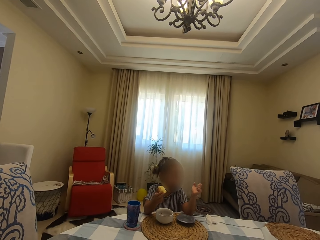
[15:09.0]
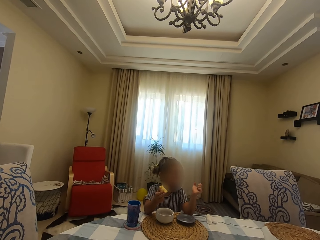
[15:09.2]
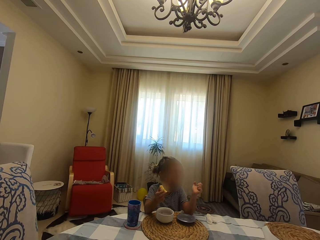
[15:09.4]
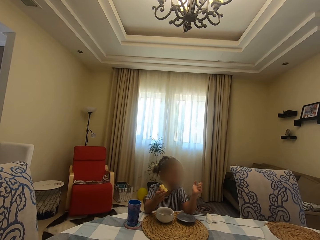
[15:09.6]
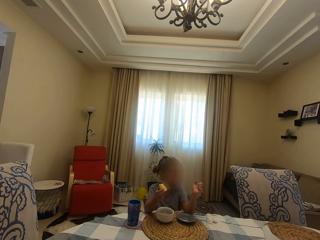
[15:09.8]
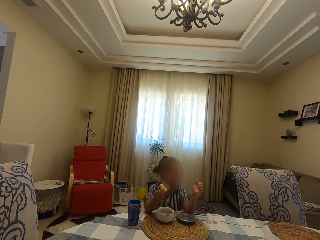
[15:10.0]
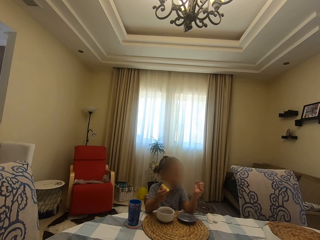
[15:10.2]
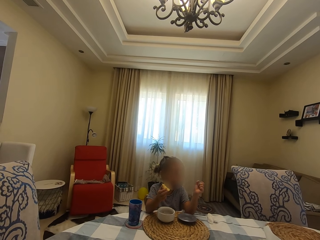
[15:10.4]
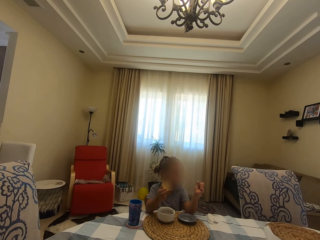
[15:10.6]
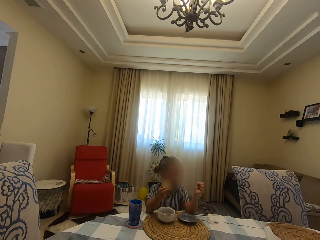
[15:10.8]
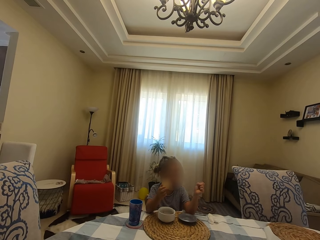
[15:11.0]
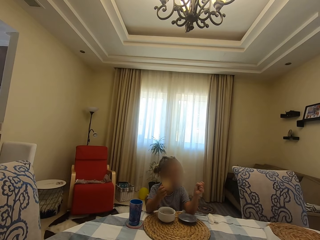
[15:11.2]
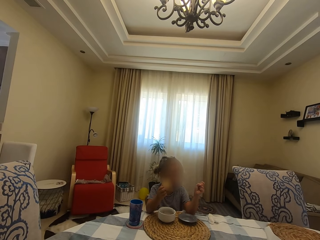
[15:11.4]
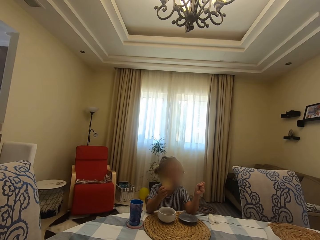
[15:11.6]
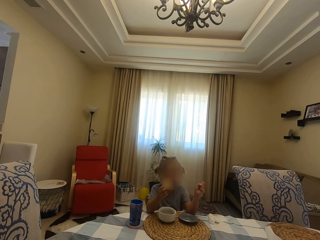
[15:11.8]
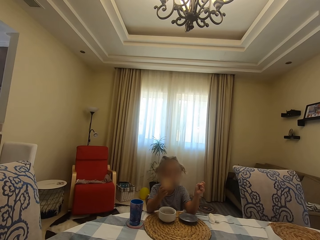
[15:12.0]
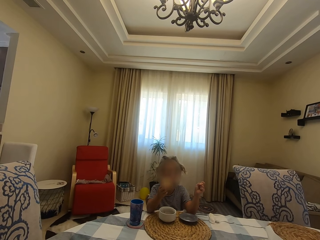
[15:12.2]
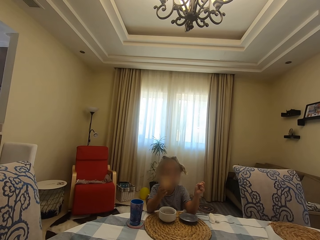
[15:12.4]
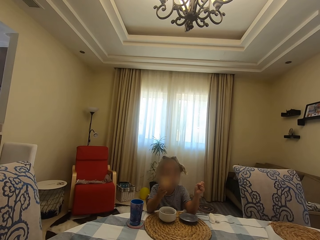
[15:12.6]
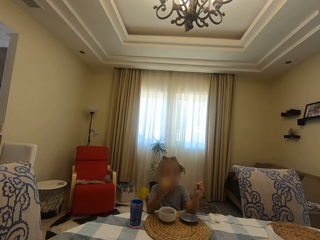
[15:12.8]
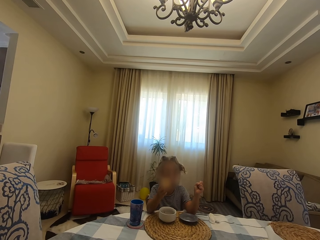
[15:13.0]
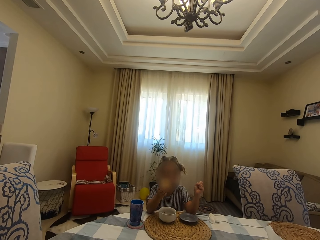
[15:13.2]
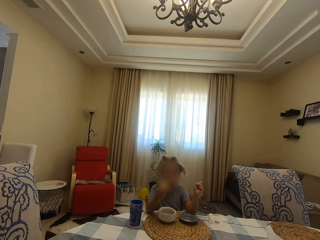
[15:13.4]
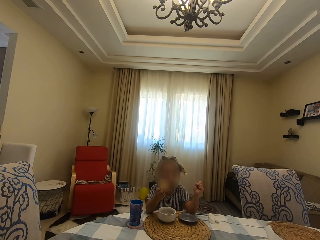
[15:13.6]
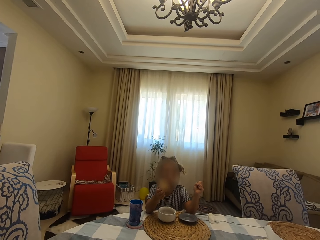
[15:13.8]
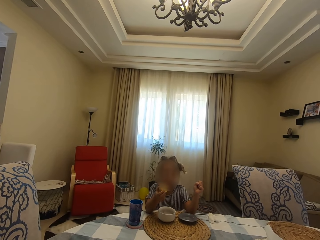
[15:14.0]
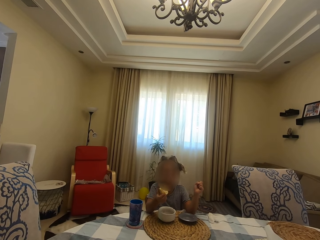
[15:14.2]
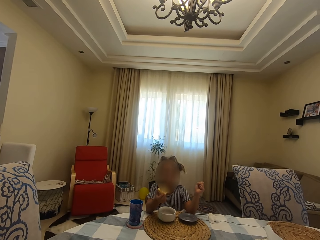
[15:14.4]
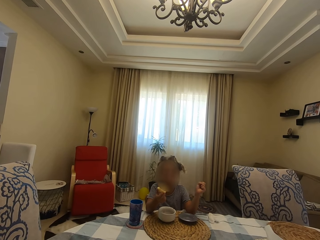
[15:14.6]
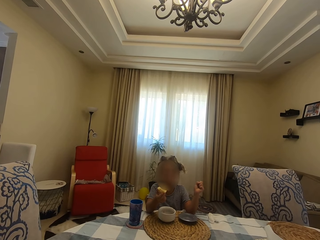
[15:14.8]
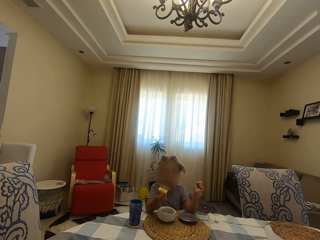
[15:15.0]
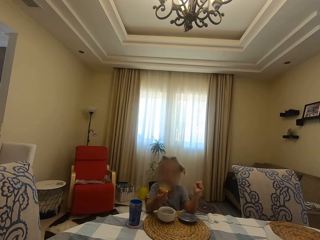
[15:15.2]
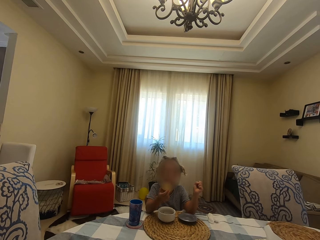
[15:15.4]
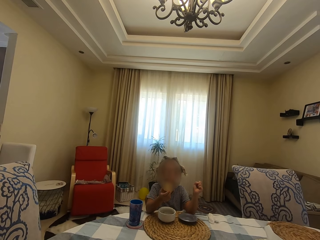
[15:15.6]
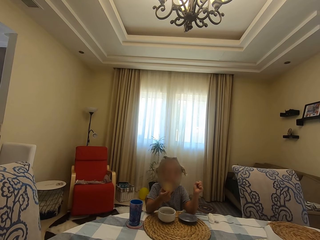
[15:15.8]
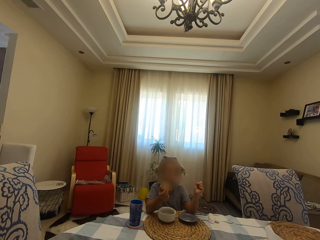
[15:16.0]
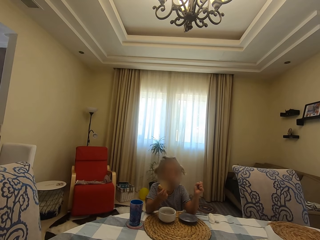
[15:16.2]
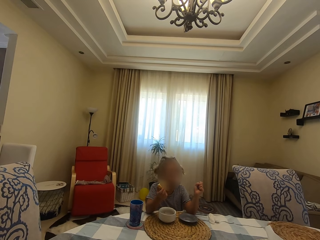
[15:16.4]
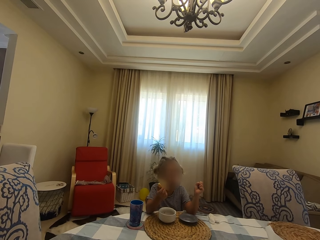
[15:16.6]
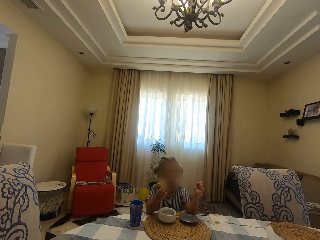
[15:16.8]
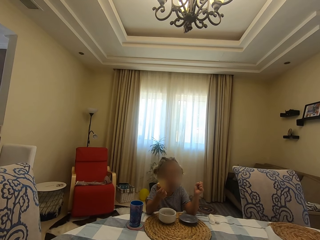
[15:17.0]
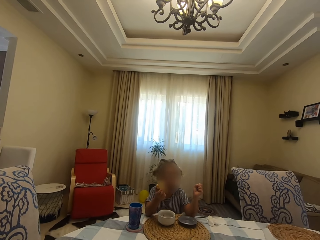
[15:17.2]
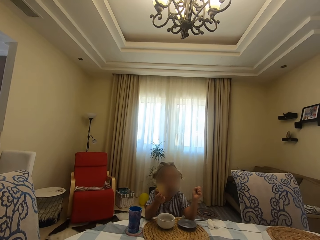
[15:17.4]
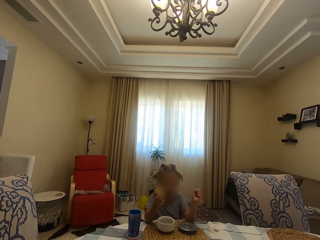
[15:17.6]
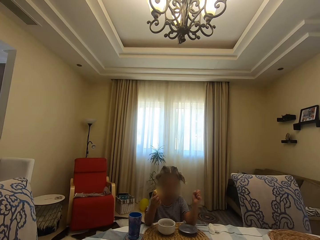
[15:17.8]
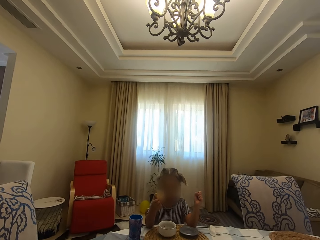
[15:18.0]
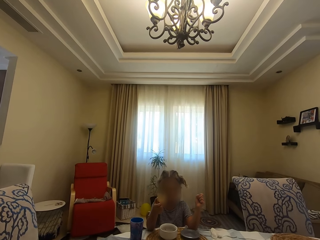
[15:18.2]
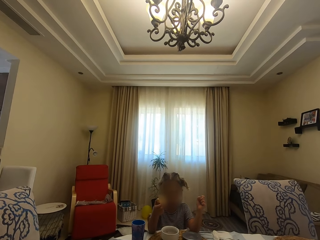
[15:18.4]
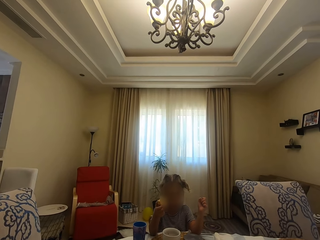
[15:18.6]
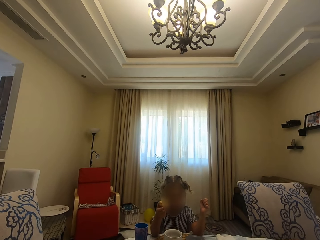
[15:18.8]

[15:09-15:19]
The camera wearer looks around. A person eats.

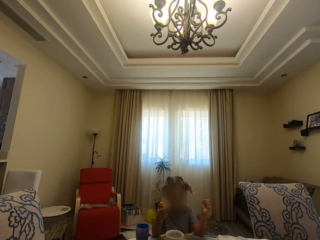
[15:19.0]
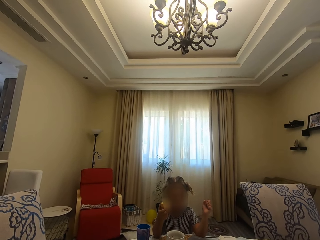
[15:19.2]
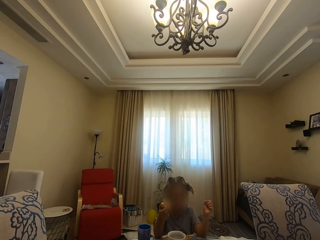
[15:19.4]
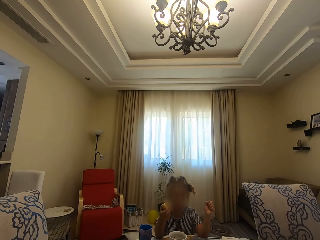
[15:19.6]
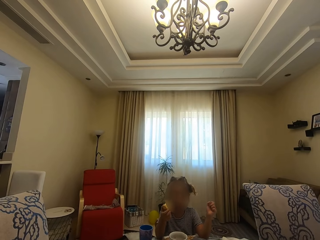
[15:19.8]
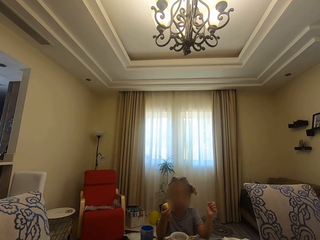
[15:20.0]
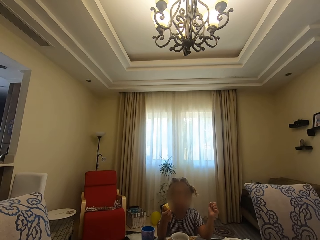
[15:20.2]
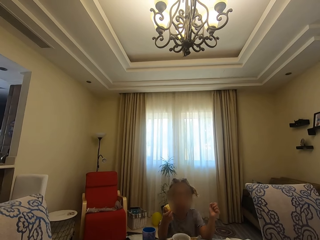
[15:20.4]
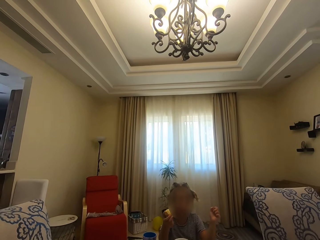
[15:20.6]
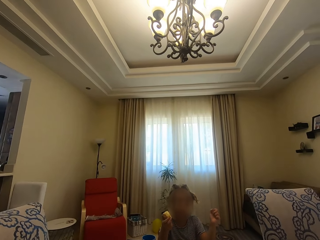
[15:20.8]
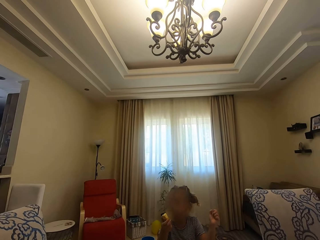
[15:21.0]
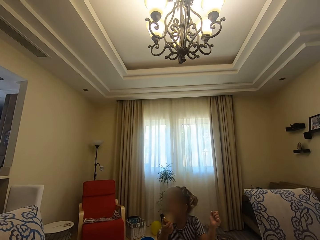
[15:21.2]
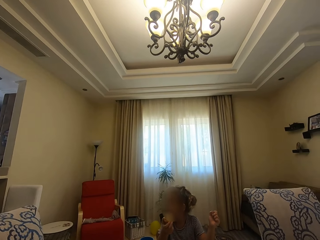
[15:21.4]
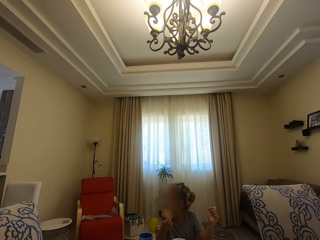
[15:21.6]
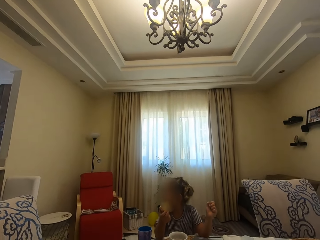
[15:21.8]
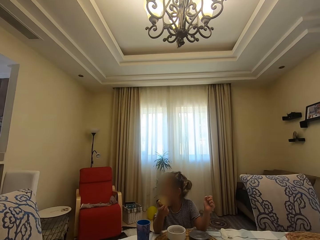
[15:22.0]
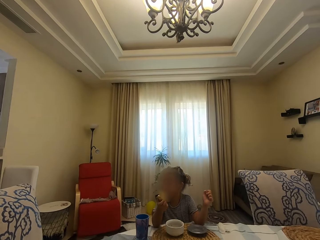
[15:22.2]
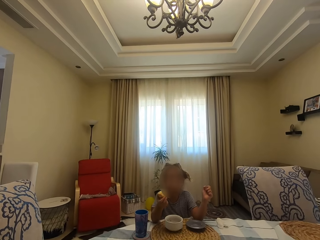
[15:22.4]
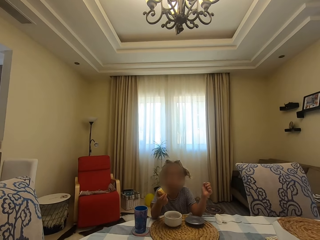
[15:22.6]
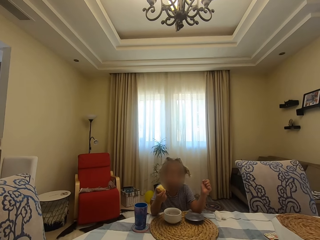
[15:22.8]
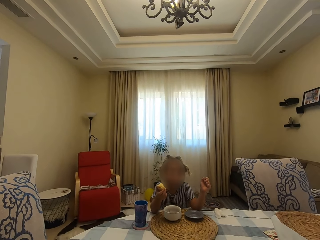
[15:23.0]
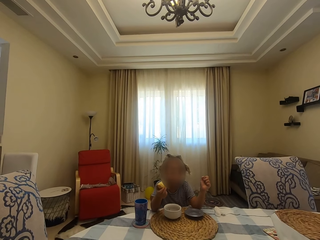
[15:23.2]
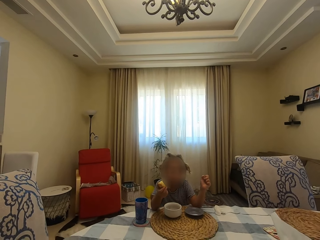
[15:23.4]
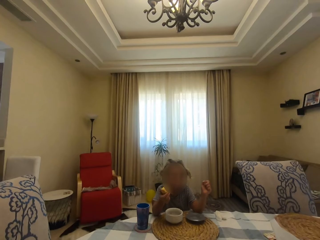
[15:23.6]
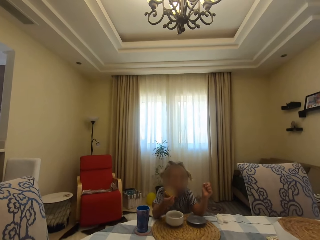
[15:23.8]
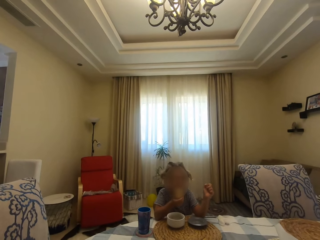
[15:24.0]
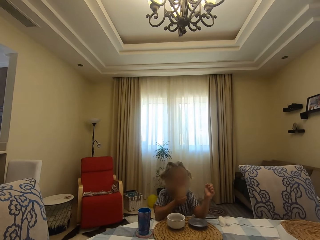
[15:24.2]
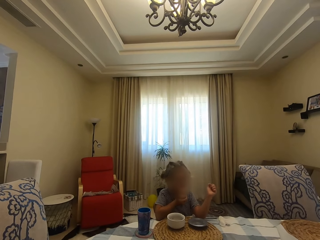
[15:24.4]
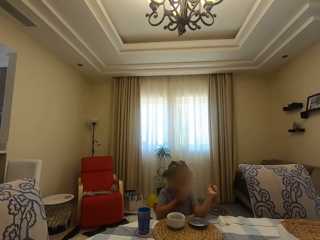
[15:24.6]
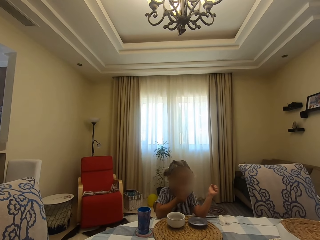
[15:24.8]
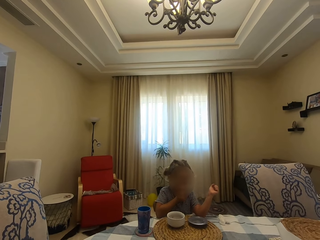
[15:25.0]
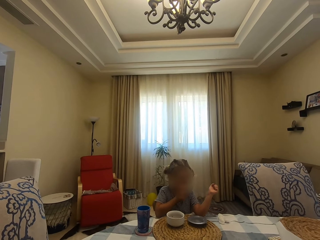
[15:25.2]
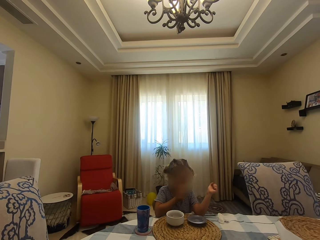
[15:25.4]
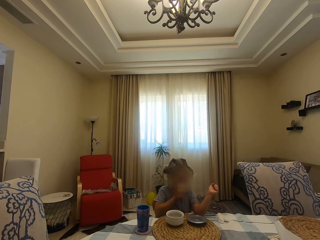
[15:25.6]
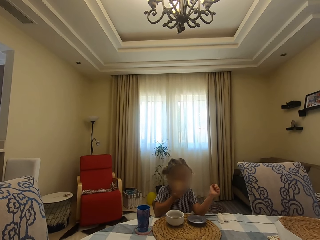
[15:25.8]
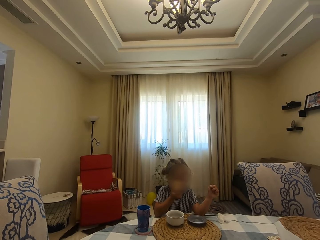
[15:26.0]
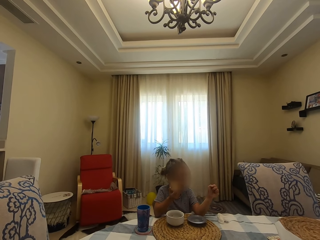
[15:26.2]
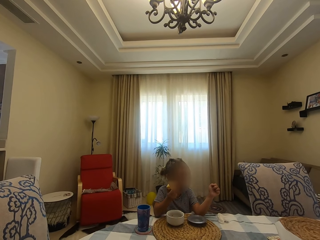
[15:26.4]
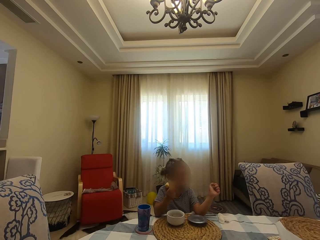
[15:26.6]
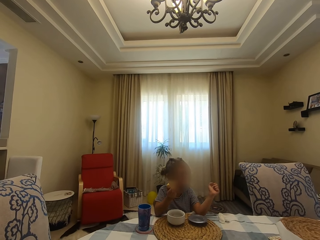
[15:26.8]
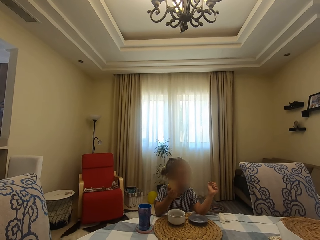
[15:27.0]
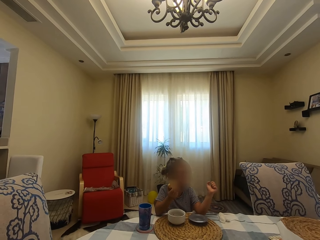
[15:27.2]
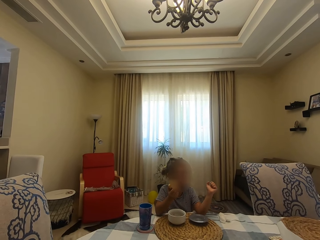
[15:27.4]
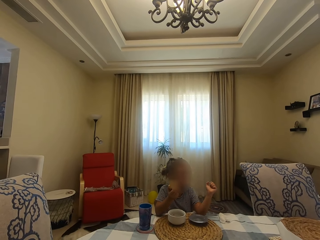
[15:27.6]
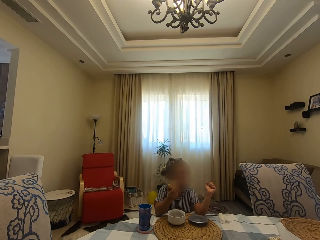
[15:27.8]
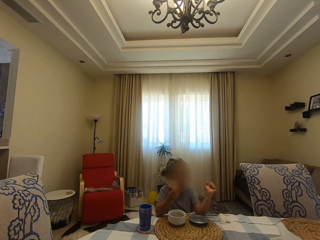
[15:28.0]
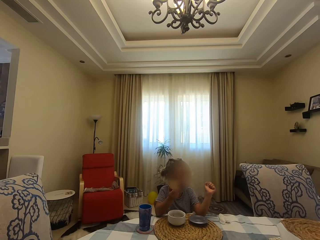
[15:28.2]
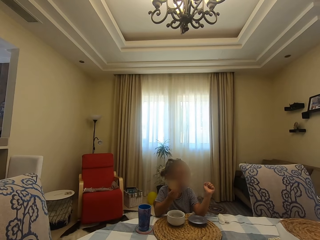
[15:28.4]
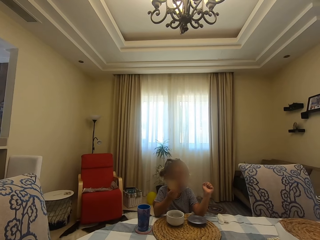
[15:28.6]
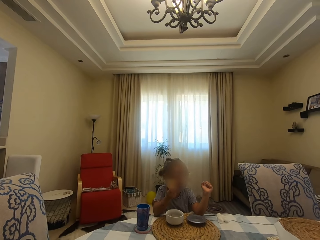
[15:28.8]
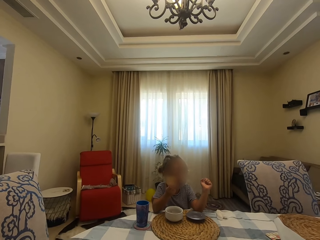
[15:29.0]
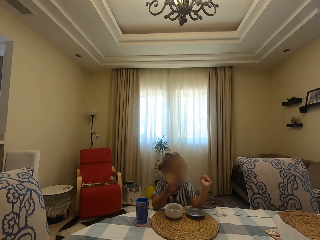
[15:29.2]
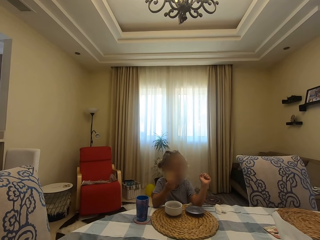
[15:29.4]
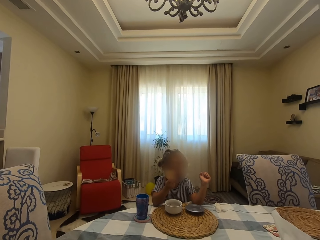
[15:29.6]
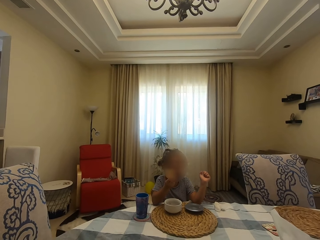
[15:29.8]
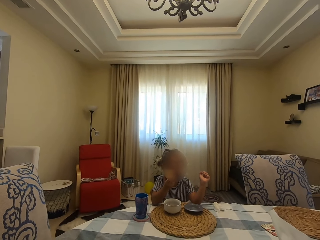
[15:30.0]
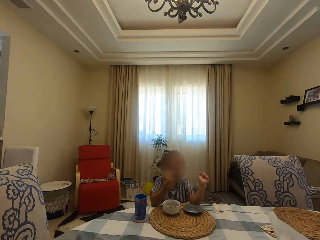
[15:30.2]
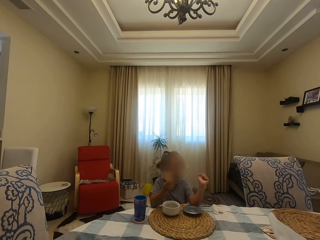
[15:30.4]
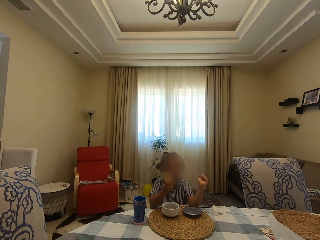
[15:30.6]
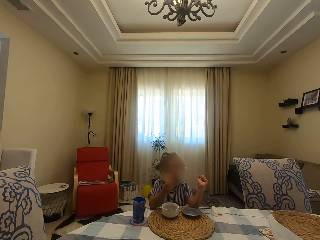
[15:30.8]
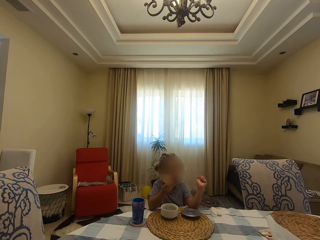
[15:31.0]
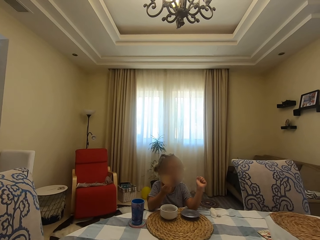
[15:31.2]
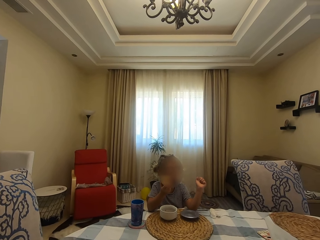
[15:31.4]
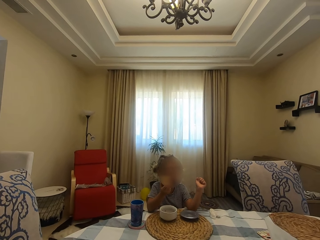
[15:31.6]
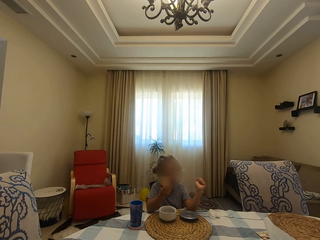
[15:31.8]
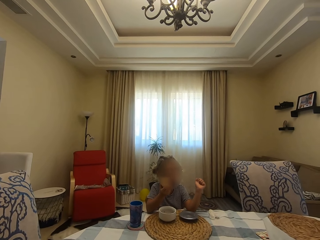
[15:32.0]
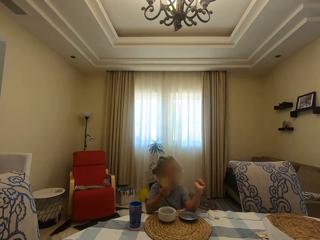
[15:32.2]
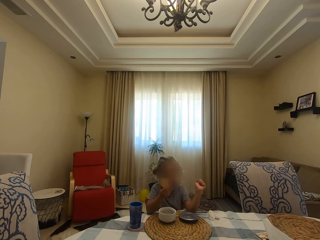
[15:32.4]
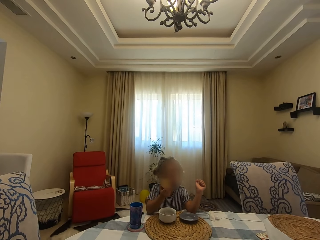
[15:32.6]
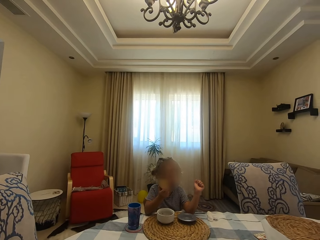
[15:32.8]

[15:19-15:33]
The camera wearer looks around. A girl dialogues with the camera wearer. The girl turns around, looks around and bites something. The camera wearer looks around.
